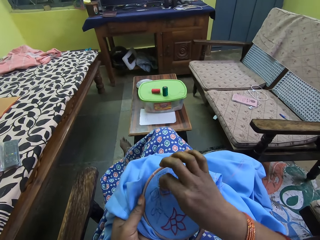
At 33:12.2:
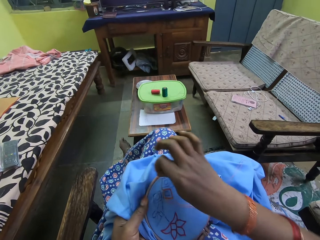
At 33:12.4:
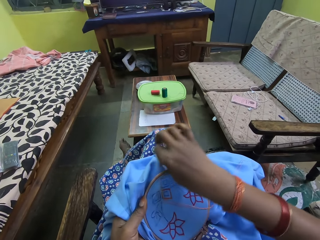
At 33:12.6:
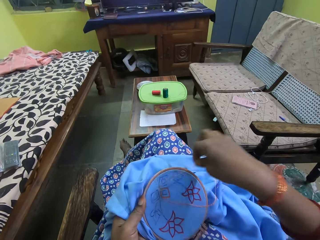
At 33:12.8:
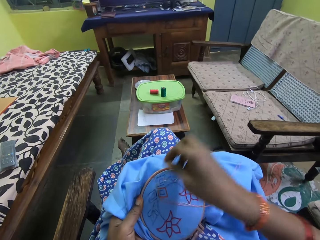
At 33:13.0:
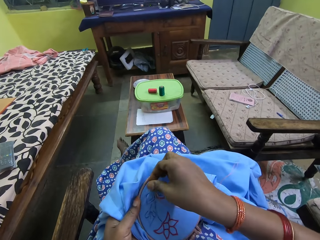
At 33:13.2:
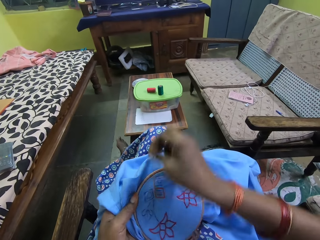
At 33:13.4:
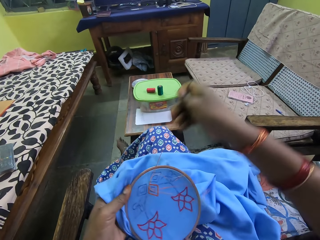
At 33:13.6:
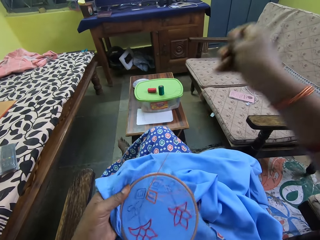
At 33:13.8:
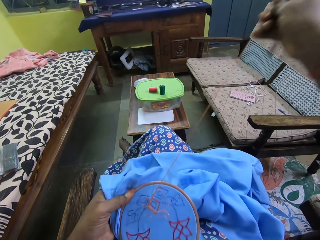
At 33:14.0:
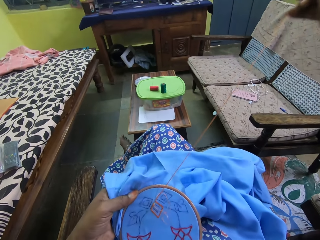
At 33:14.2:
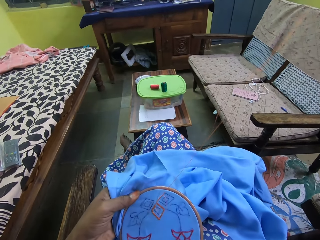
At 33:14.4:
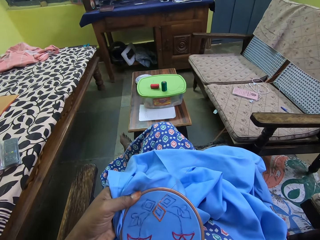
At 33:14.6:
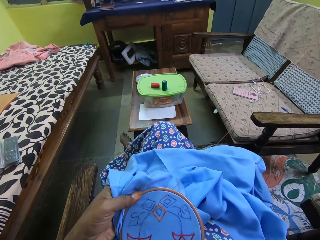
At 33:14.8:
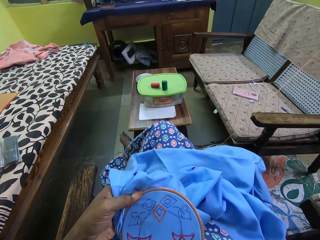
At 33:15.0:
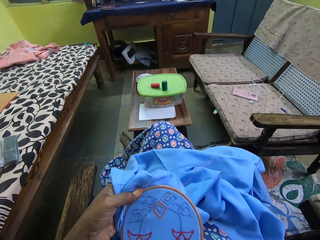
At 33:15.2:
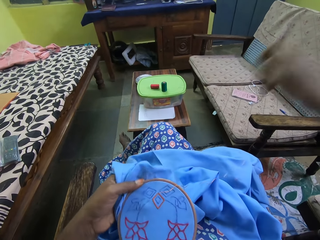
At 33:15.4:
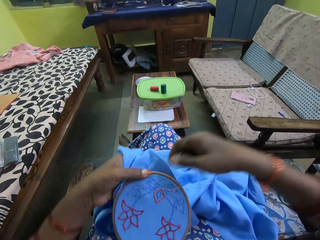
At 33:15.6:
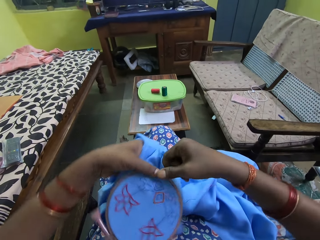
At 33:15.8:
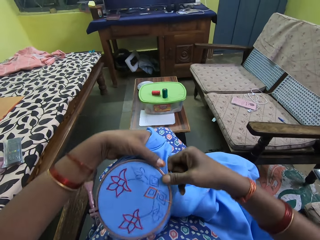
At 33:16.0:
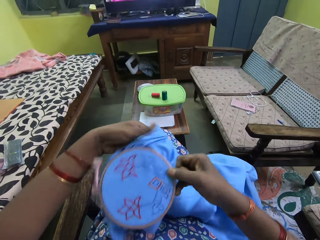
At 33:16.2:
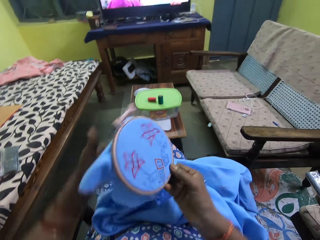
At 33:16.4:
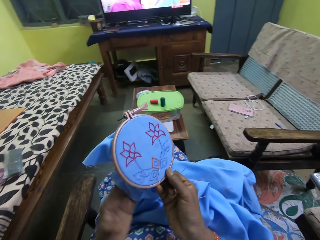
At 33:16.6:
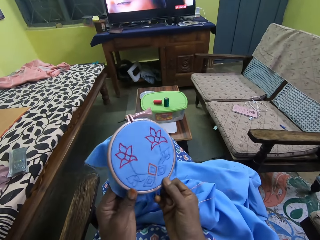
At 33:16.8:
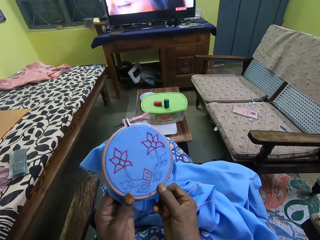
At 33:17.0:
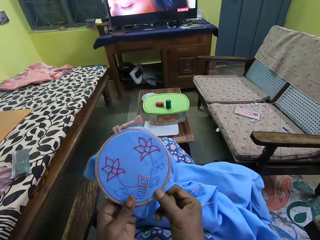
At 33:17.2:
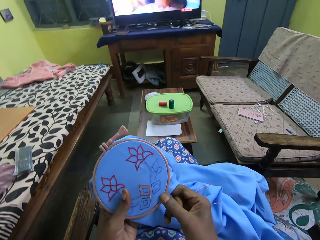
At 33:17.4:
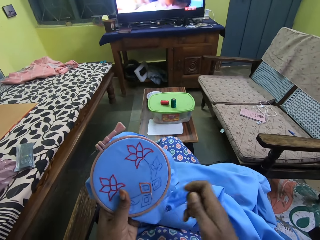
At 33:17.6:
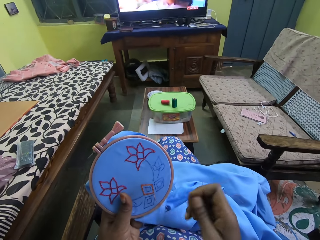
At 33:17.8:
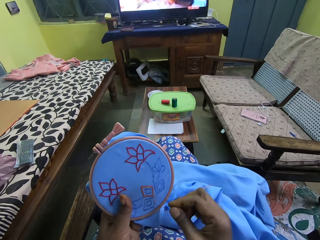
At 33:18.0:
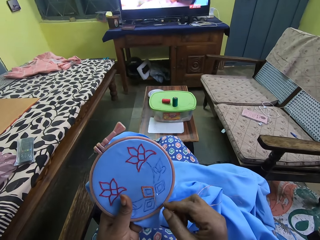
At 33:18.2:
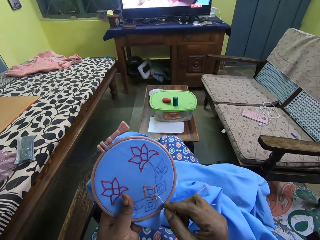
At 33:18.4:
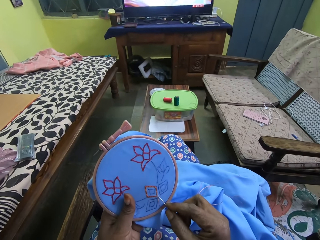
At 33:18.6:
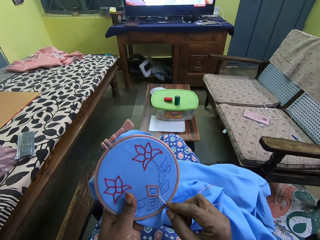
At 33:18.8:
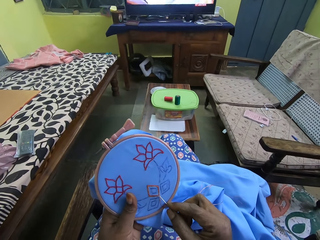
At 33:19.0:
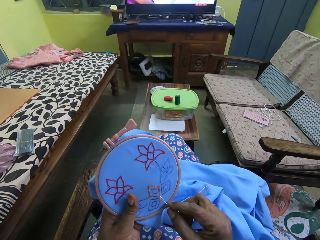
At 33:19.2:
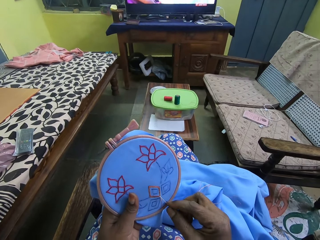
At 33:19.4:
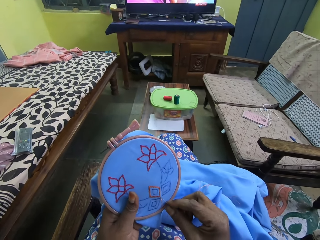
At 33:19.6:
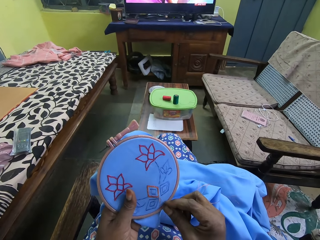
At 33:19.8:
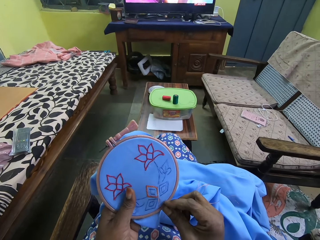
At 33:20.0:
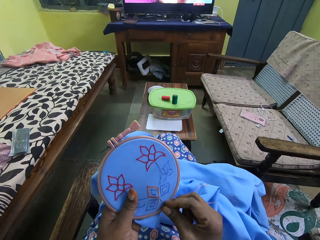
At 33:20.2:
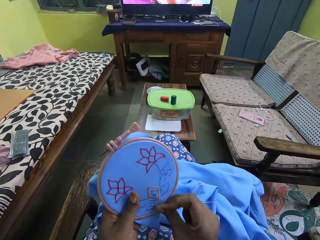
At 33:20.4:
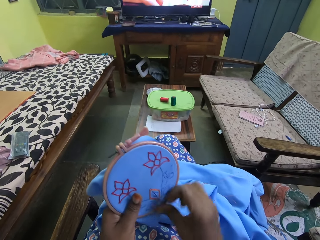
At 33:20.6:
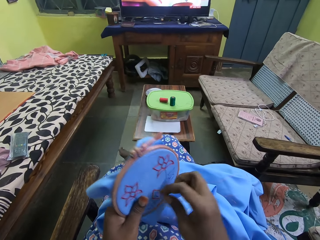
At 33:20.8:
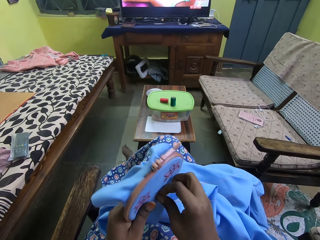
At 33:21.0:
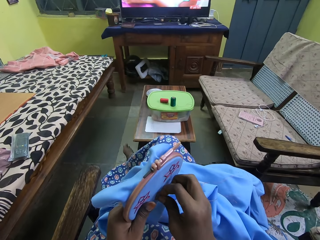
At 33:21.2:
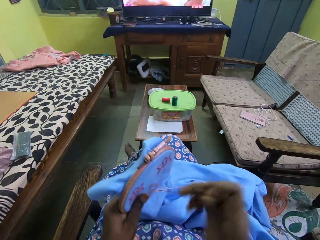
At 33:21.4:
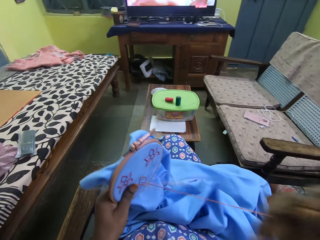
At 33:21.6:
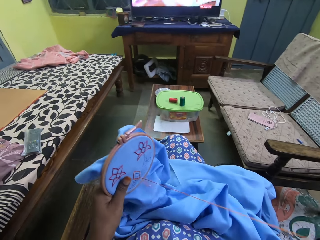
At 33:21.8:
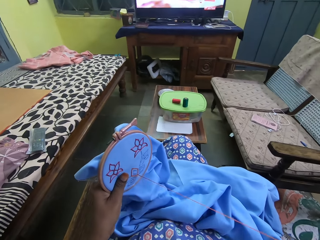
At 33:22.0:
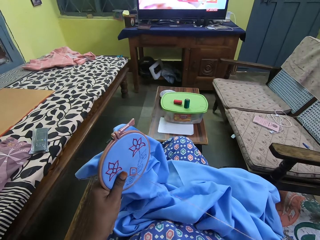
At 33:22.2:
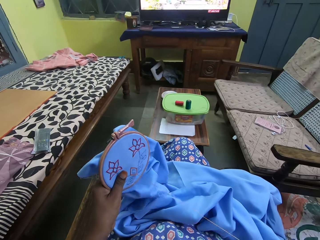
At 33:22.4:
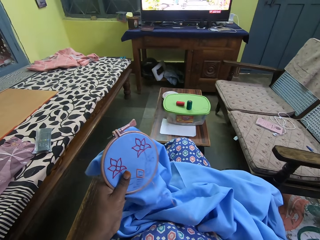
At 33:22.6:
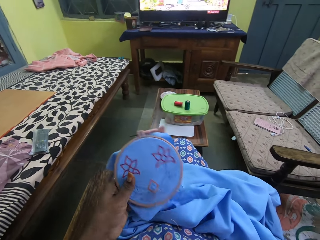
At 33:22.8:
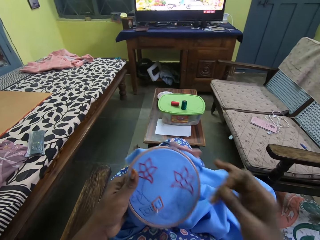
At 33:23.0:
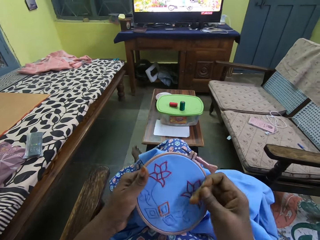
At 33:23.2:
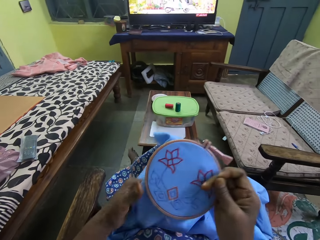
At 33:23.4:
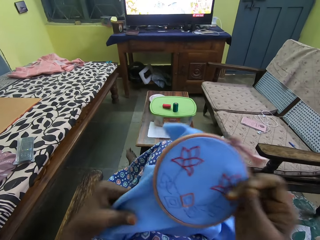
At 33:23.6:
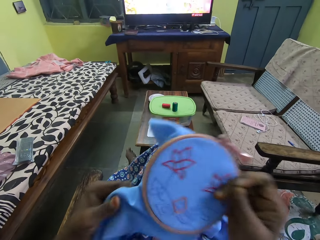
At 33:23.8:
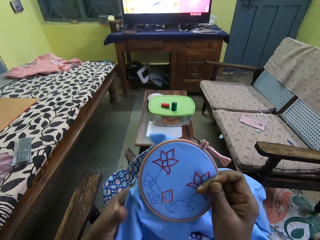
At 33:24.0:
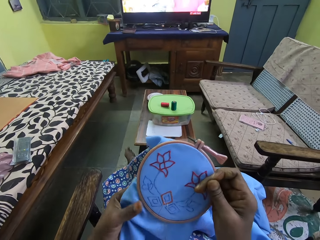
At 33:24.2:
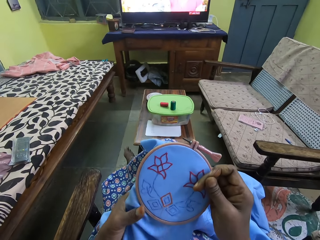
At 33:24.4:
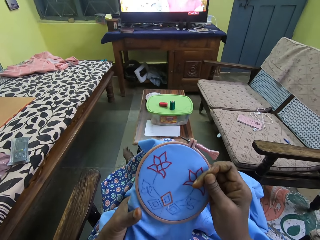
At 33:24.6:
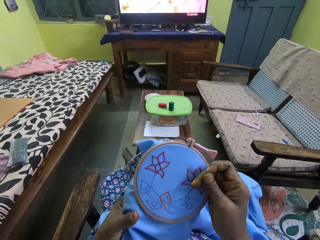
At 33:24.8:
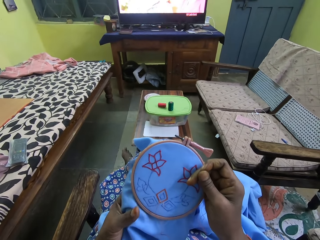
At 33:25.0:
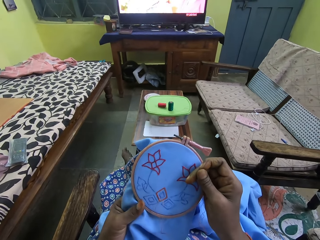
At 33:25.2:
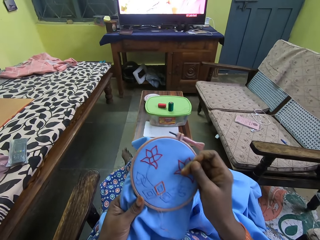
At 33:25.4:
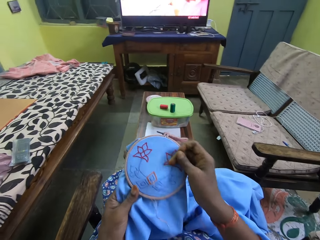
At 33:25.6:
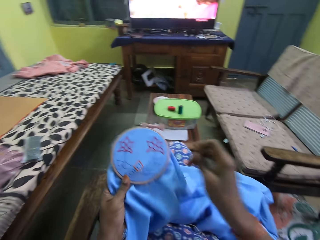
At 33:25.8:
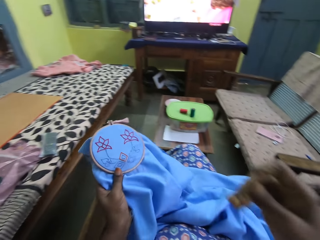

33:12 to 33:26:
The camera wearer rotates the thread around the needle with the right hand. She pulls the needle with the right hand. She passes the blue cloth in her left hand to her right hand. She passes the blue cloth in her right hand to her left hand. She adjusts the bag with both hands. She embroiders on the blue cloth in her left hand with the needle and the red thread in her right hand. She places the needle on the bag with the right hand. She pulls the needle with the right hand. She passes the blue cloth in her left hand to her right hand. She holds the bag with the right hand. She passes the blue cloth in her right hand to her left hand.

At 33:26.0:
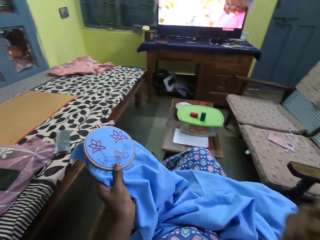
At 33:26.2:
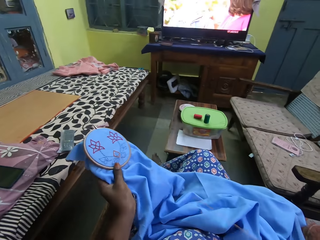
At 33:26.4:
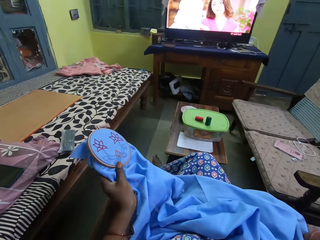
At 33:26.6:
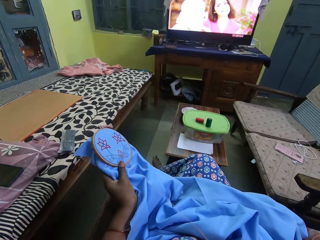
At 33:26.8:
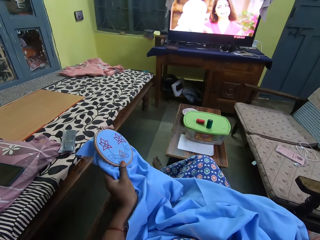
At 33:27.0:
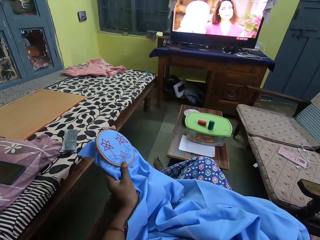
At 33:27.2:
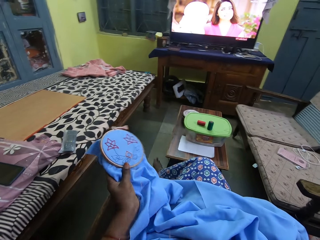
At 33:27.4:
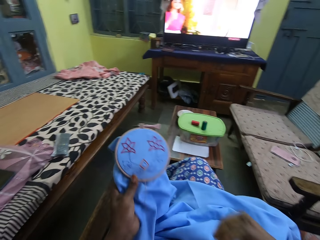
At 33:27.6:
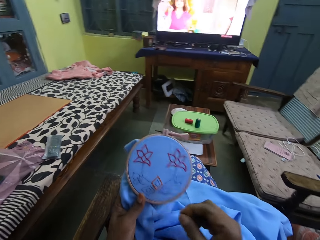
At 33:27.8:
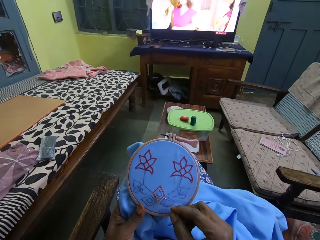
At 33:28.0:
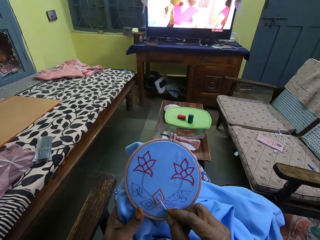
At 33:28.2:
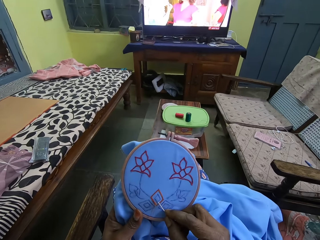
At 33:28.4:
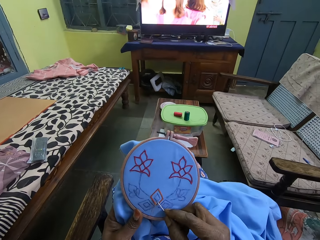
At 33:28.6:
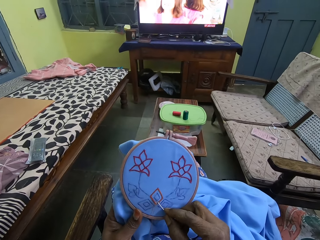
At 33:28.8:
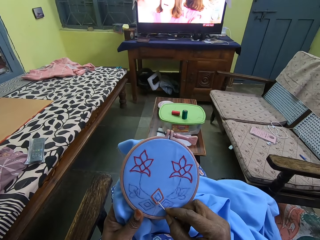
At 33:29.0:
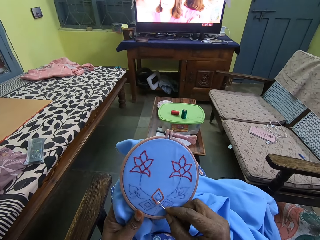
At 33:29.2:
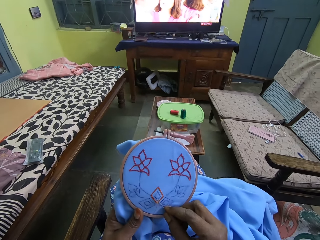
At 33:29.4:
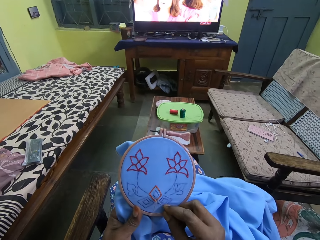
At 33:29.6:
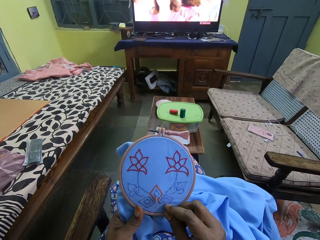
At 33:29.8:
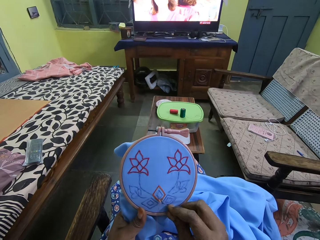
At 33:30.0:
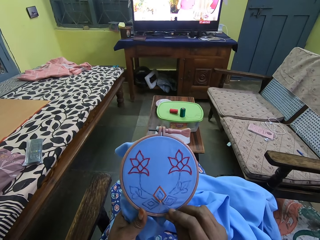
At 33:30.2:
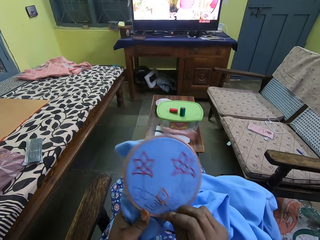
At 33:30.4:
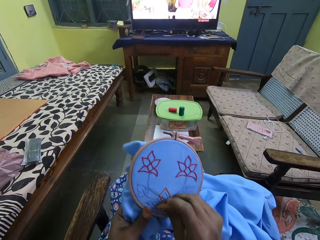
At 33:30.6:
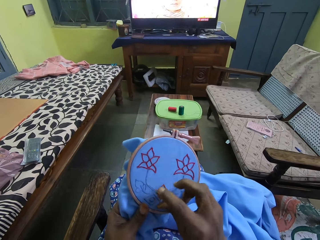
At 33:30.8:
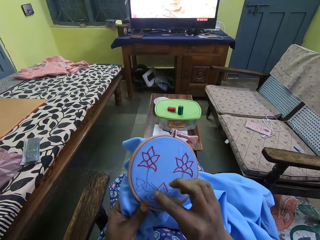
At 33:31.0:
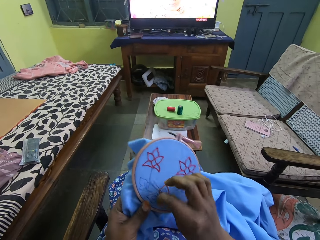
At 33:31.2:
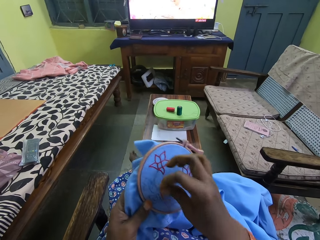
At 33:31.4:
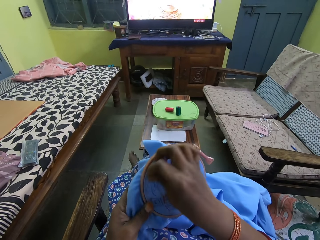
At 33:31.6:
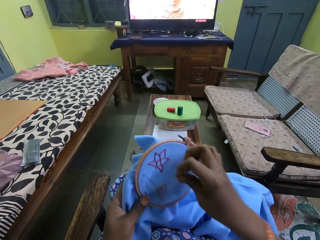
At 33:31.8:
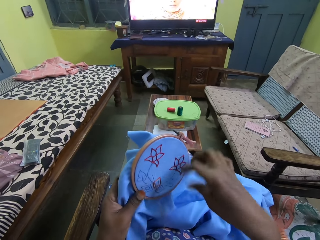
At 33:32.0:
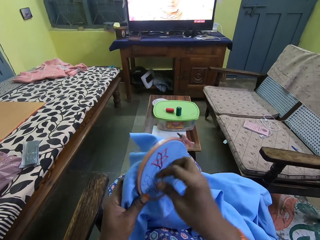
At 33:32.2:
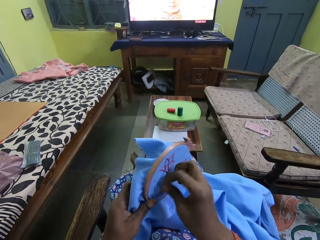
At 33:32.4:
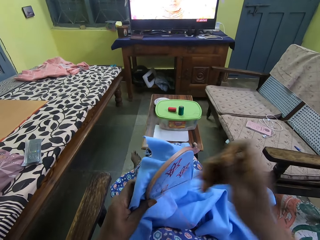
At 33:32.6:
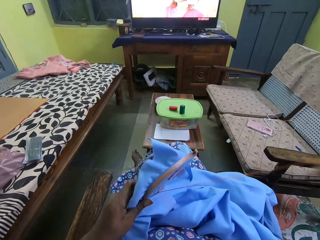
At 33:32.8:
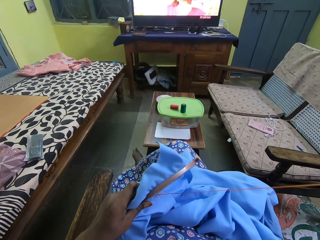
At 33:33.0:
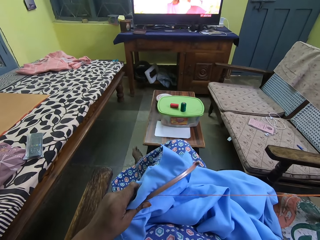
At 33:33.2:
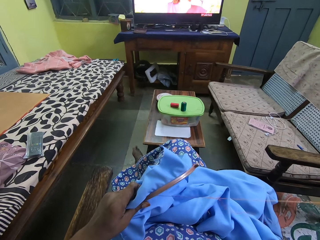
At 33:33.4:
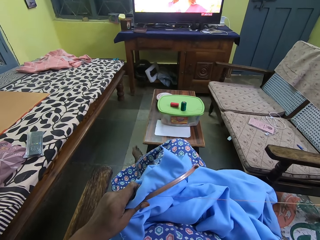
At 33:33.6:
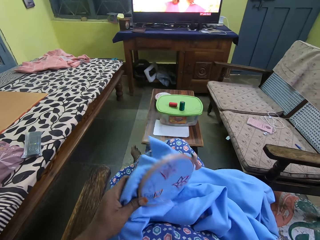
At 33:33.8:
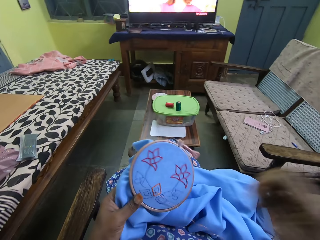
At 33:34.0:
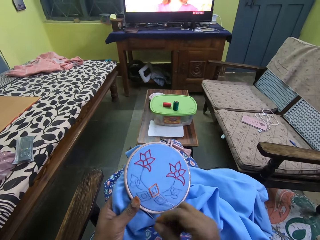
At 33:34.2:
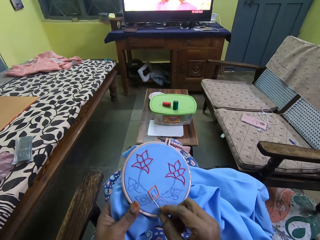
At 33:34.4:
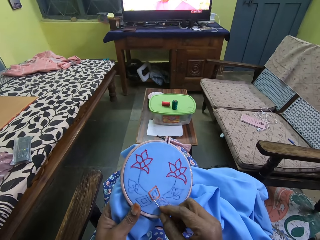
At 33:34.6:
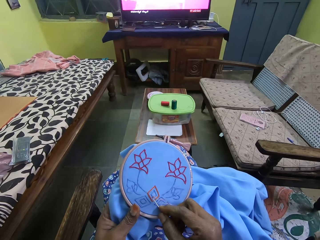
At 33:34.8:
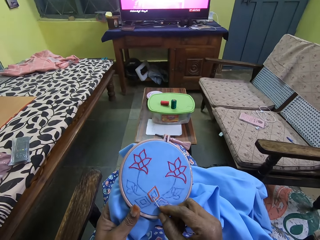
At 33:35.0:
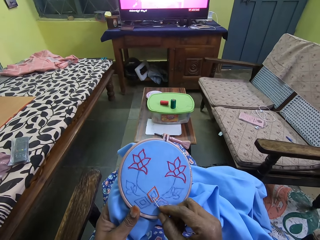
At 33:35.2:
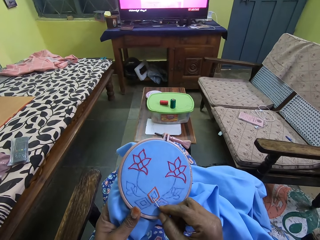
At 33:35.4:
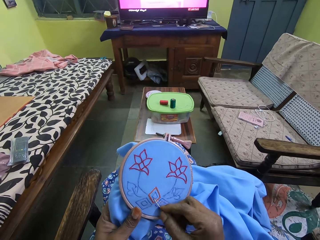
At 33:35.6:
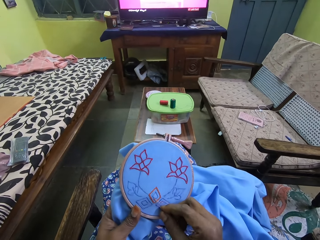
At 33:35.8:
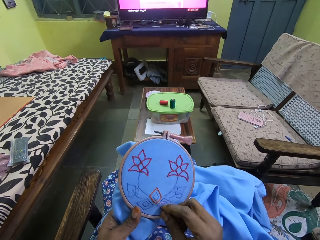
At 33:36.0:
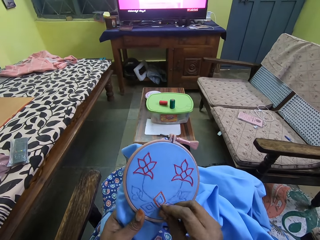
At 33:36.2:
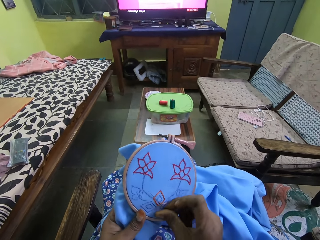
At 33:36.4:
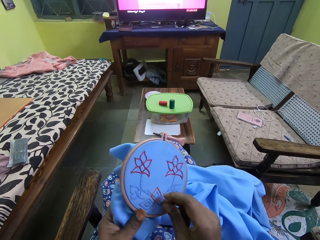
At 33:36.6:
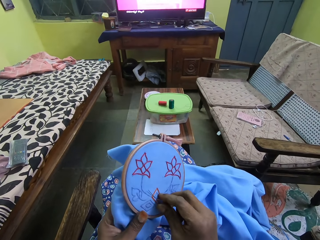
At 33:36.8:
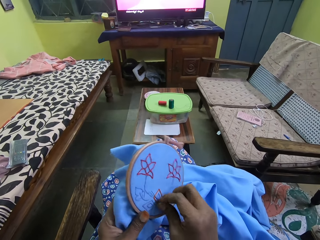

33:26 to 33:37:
The camera wearer holds the bag with her left hand. She embroiders on the blue cloth in her left hand with the needle and the red thread in her right hand. She places the needle on the bag with her right hand. She rotates the thread around the needle with her right hand. She pulls the needle with her right hand. She places the needle on the bag with her right hand.
